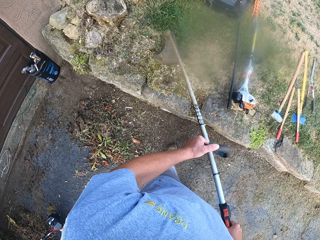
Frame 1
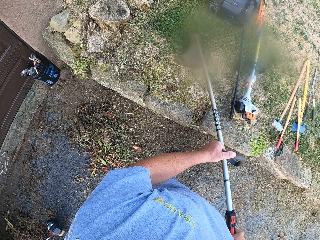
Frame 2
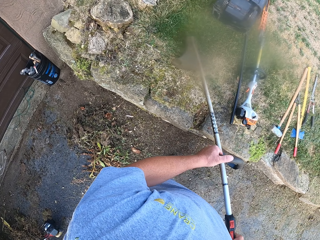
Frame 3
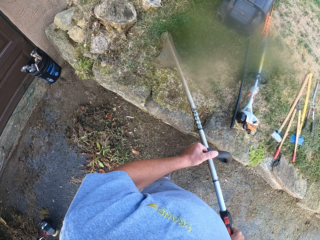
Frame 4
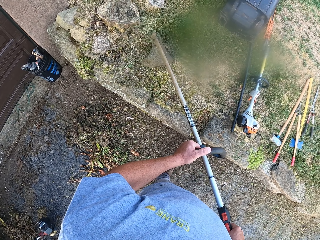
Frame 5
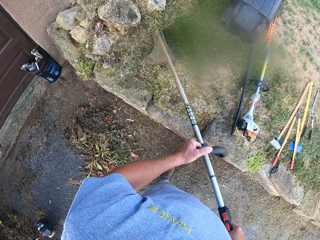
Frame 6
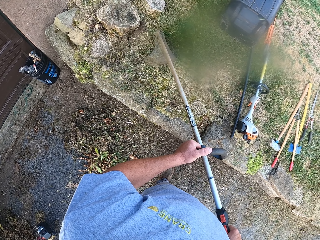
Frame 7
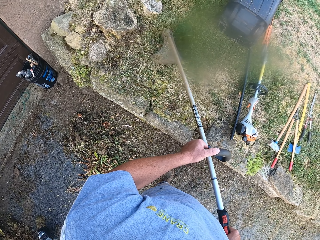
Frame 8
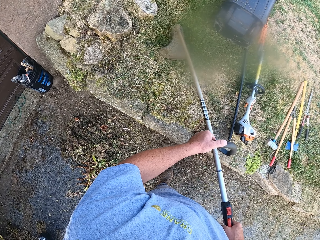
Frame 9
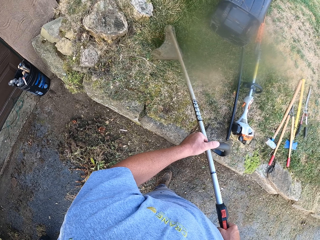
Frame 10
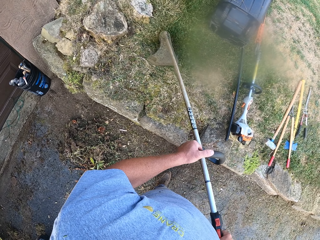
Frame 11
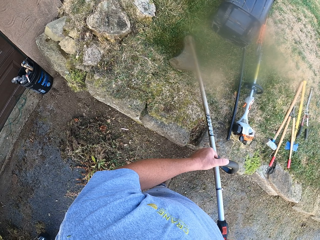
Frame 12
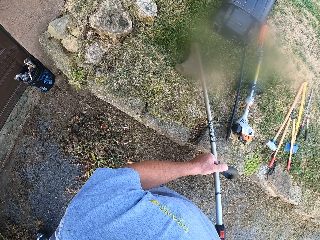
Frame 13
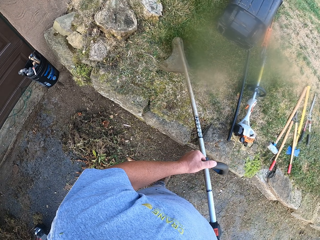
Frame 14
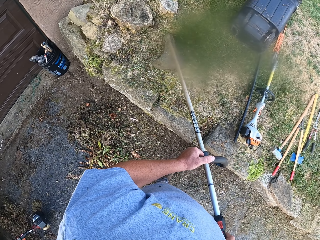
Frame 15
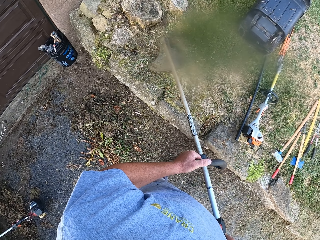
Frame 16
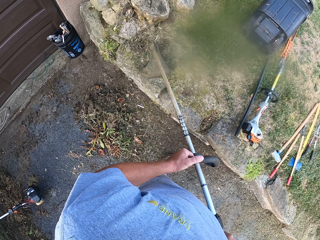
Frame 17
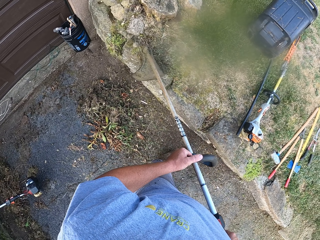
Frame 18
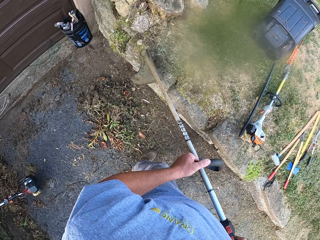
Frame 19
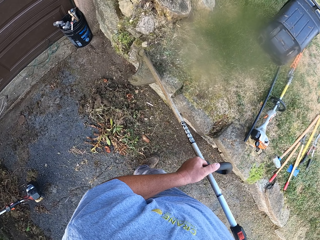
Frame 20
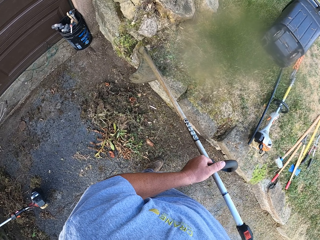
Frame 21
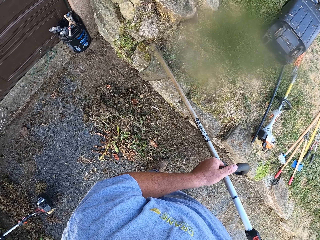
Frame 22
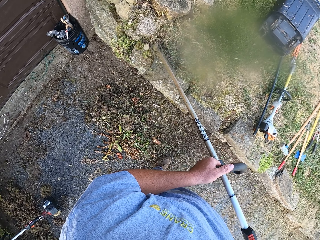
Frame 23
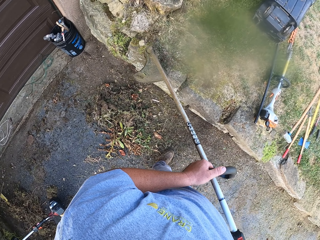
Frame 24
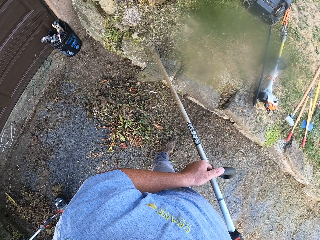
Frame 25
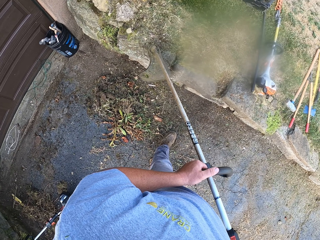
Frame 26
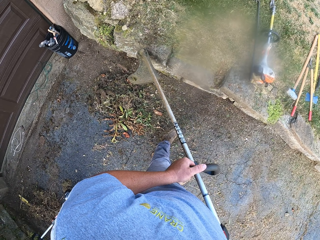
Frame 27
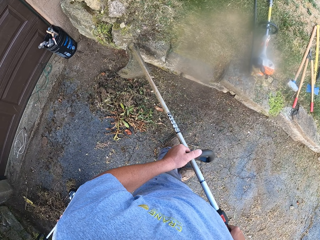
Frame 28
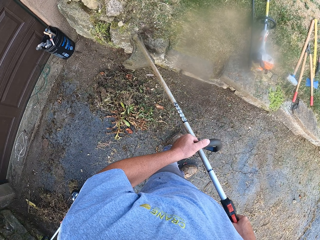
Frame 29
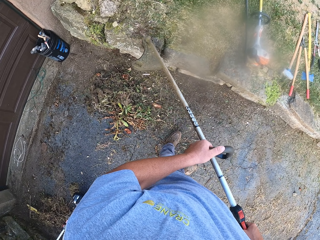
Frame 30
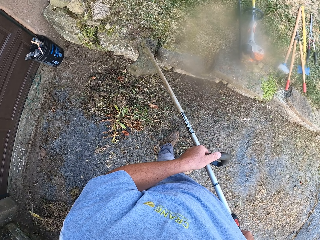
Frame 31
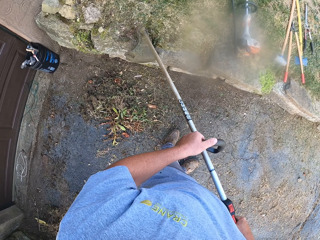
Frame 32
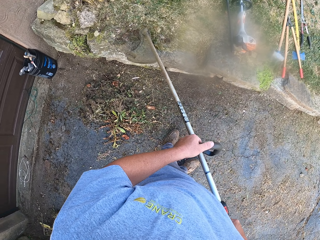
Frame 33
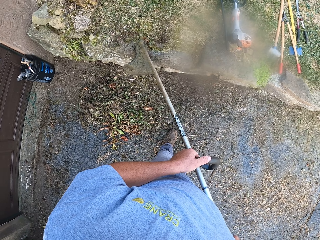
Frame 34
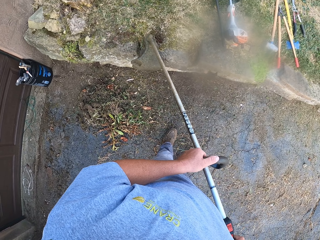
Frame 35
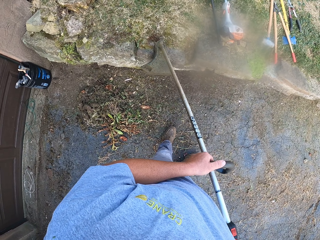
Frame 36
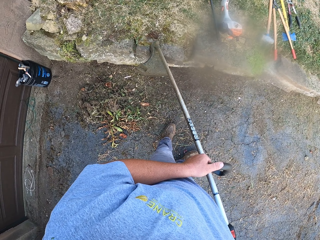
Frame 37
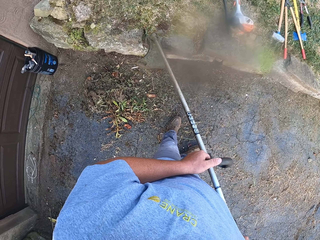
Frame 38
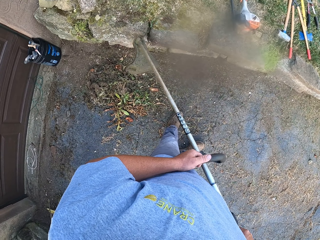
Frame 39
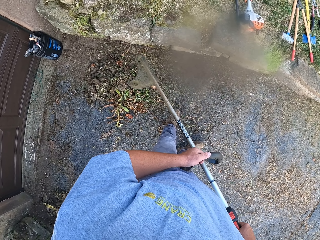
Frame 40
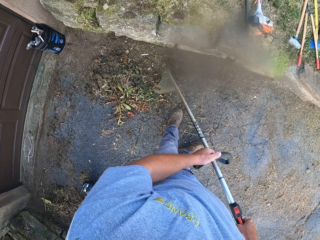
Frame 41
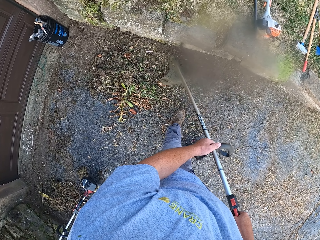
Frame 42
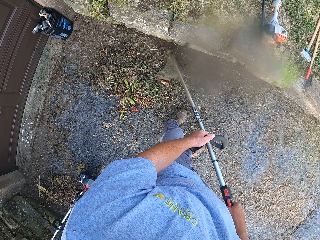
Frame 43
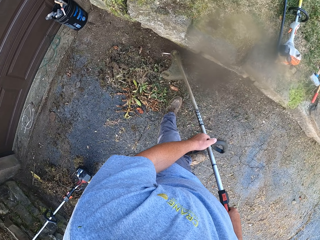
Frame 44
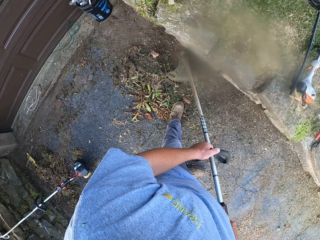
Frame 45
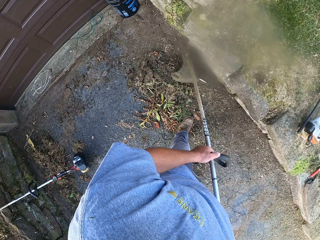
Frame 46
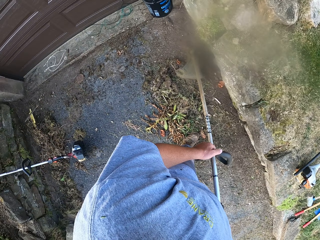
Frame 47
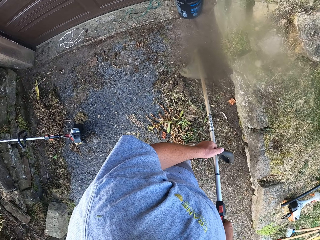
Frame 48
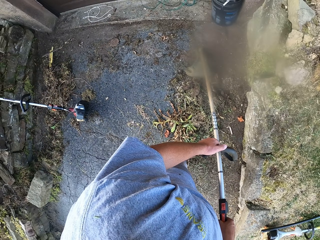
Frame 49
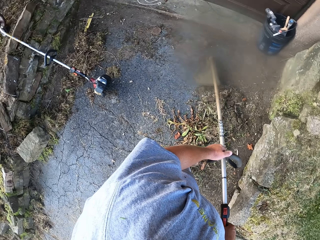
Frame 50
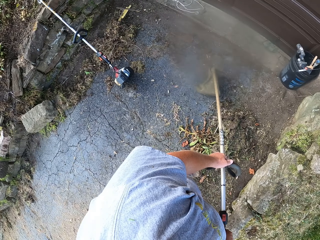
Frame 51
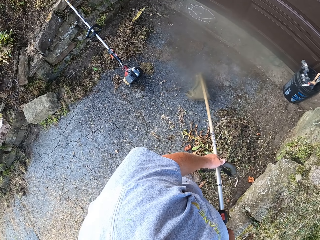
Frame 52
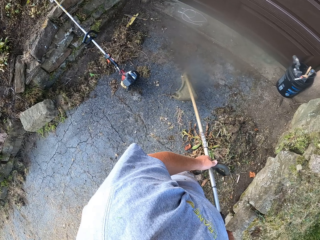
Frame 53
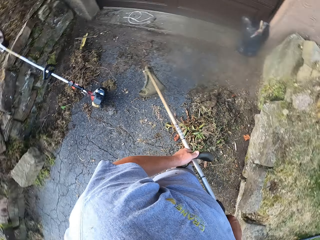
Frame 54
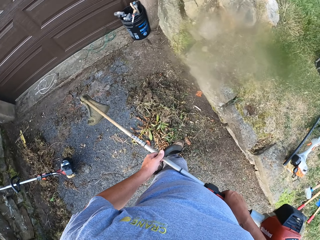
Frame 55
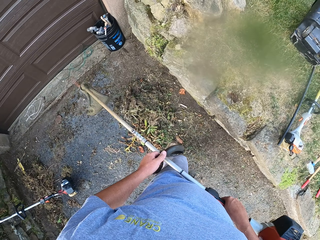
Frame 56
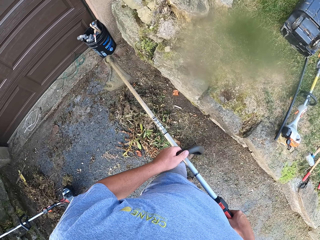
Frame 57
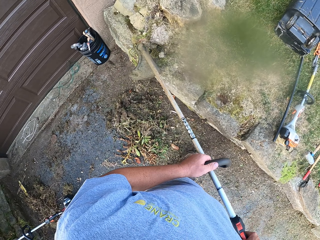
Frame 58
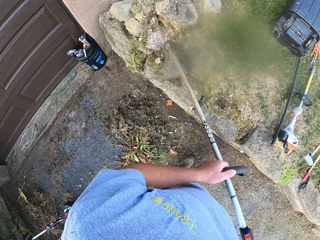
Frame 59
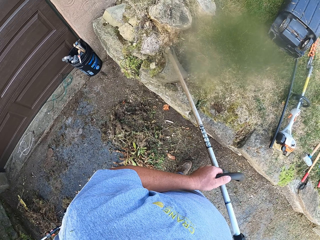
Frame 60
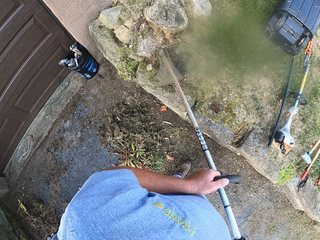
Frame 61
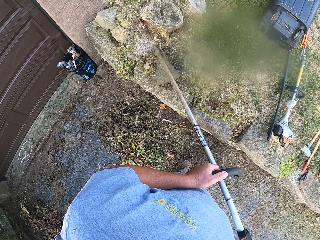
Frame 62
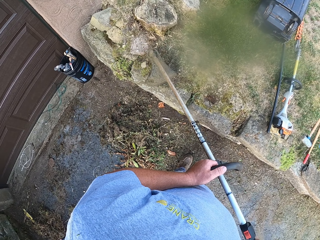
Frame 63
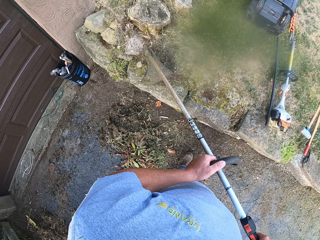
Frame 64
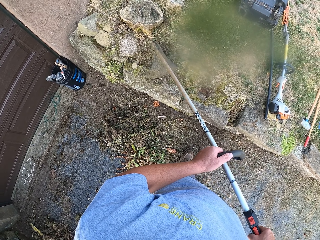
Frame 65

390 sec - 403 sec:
The camera wearer walks. They walk again. They look around.

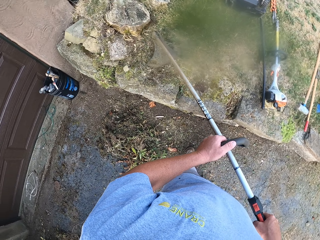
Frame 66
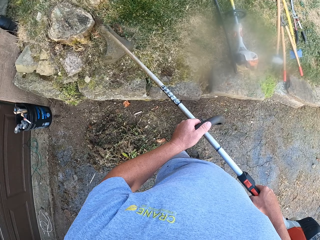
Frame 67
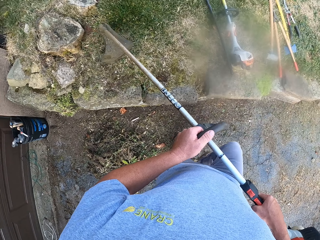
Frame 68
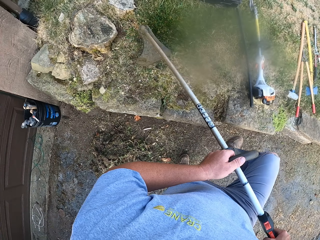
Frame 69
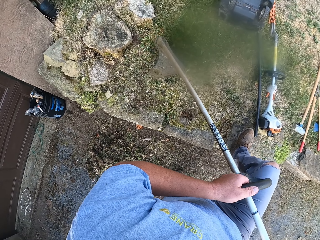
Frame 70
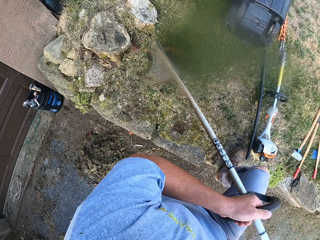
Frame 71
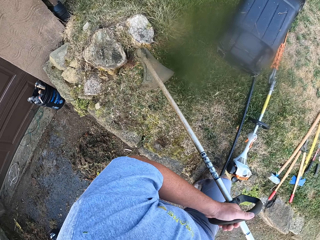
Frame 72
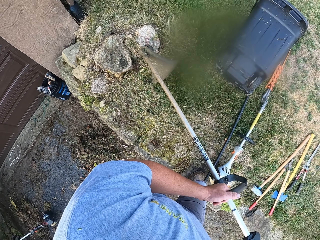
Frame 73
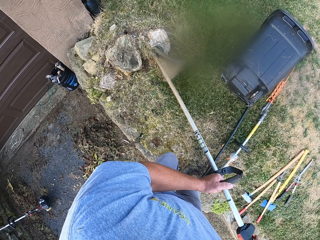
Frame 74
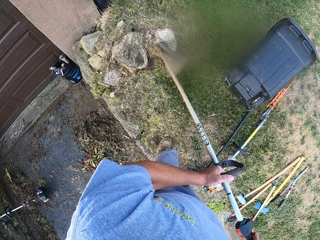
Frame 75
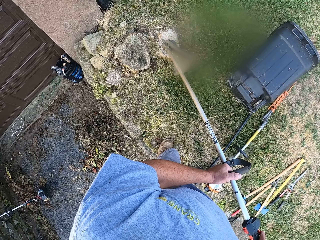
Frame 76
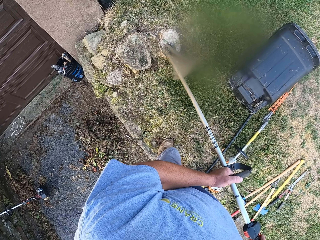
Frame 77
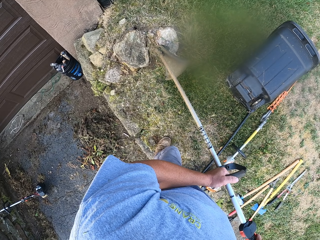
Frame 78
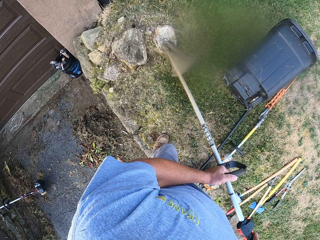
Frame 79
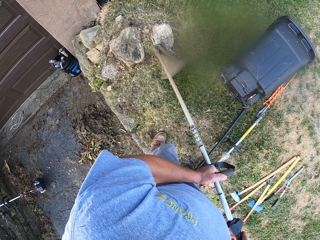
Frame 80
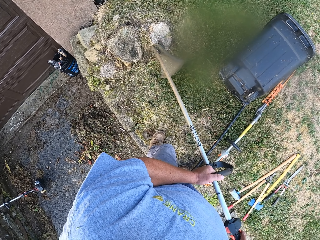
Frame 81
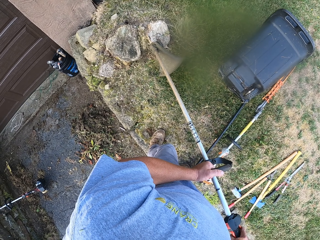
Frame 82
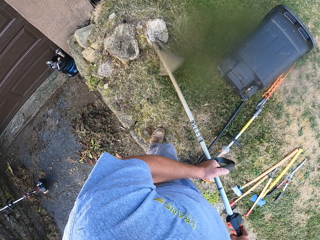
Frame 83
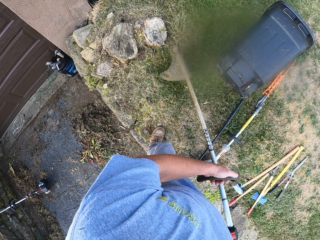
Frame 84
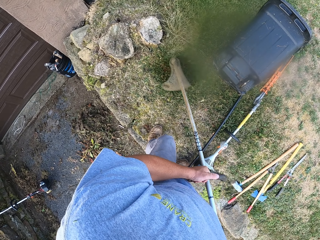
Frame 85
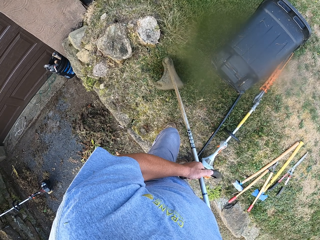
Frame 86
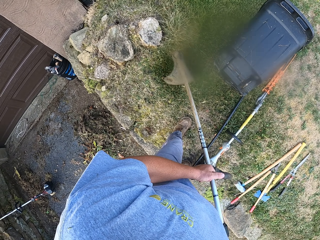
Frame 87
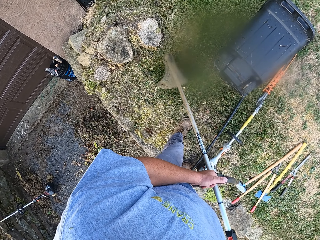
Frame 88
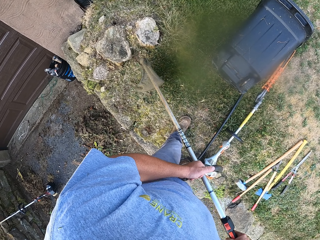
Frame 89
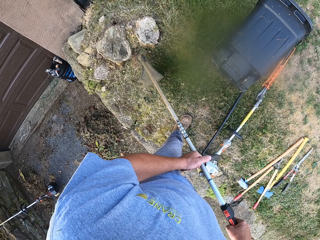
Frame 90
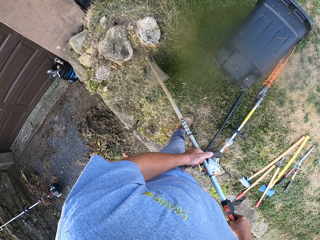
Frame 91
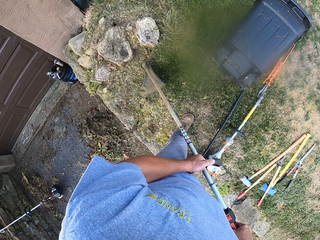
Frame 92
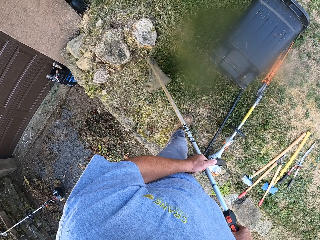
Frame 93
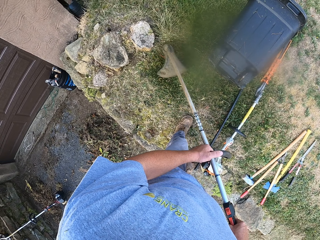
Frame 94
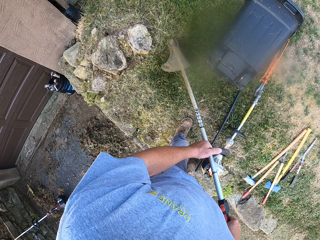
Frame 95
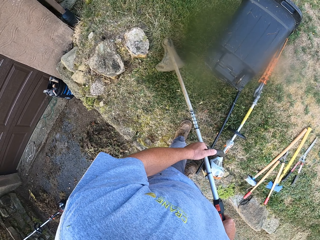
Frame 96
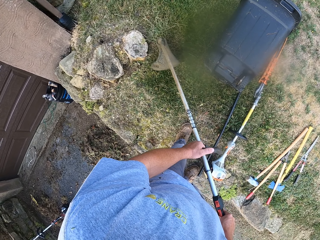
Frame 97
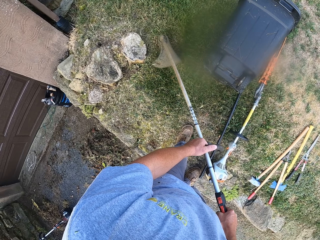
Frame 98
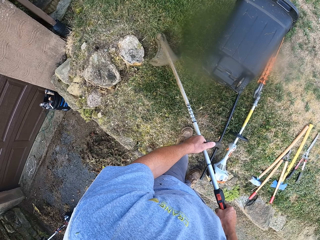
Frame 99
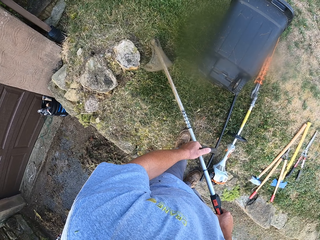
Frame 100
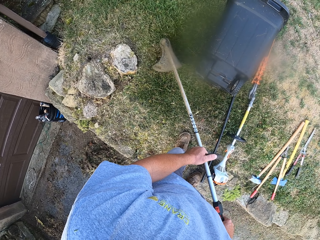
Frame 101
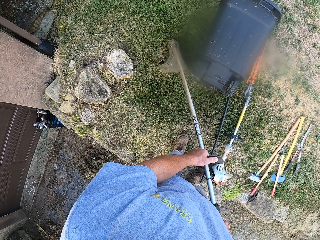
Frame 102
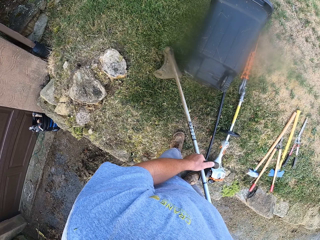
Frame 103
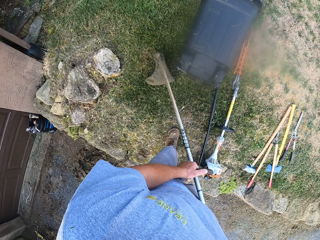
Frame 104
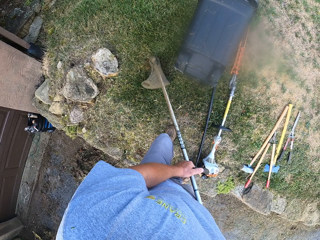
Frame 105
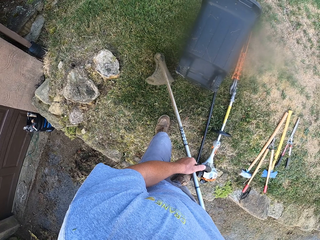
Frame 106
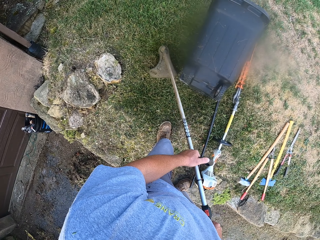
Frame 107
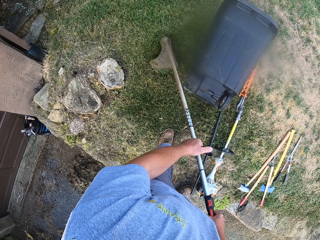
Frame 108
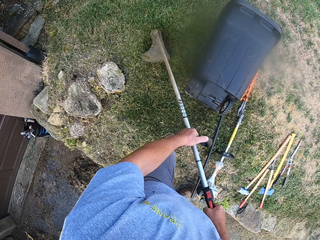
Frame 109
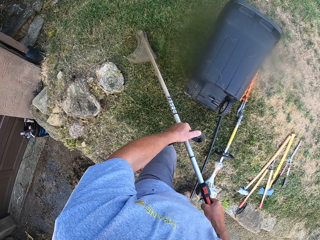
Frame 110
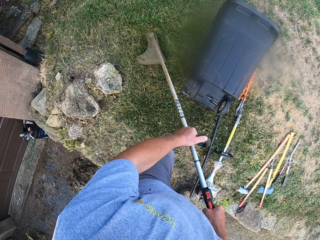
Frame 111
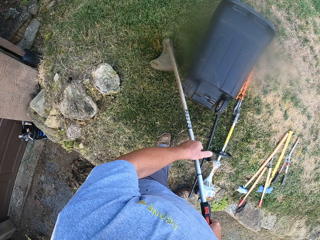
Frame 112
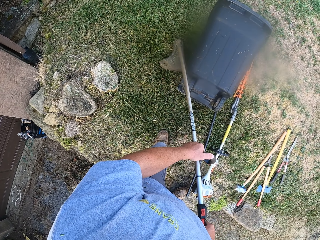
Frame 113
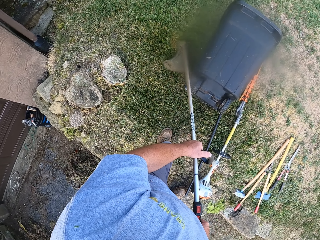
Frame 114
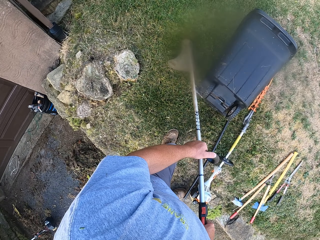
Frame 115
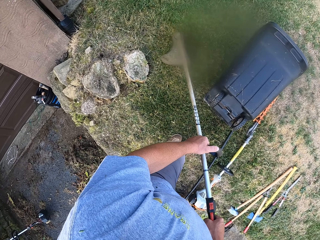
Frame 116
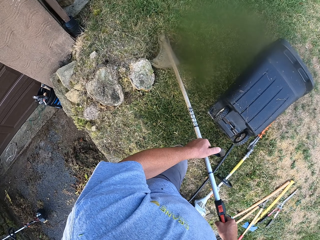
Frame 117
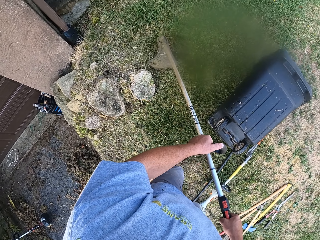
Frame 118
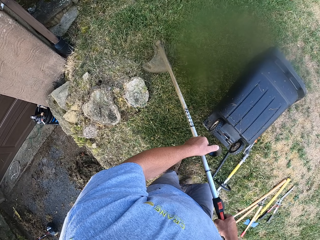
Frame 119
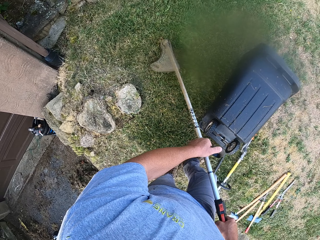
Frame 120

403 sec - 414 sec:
The camera wearer walks. They walk again.
